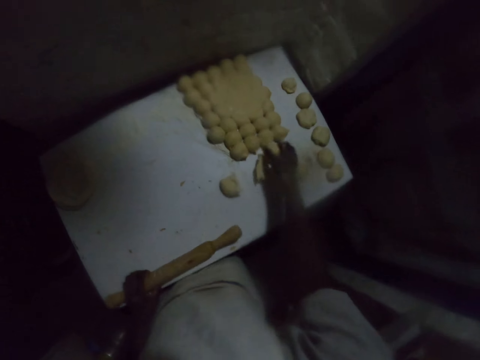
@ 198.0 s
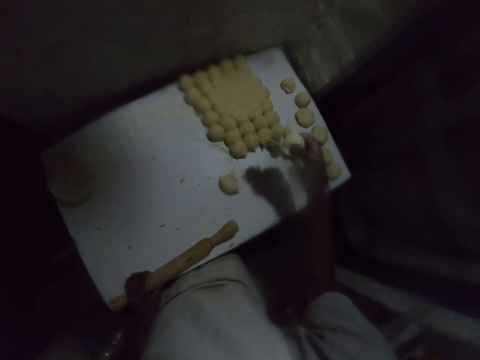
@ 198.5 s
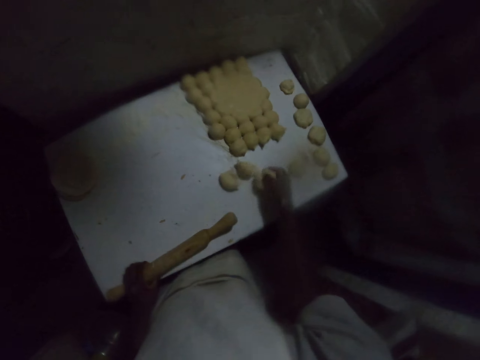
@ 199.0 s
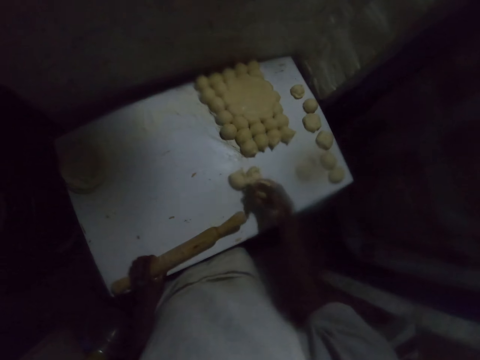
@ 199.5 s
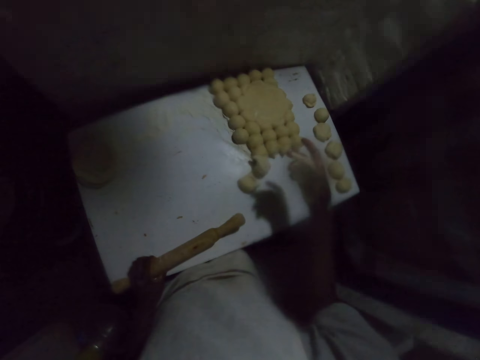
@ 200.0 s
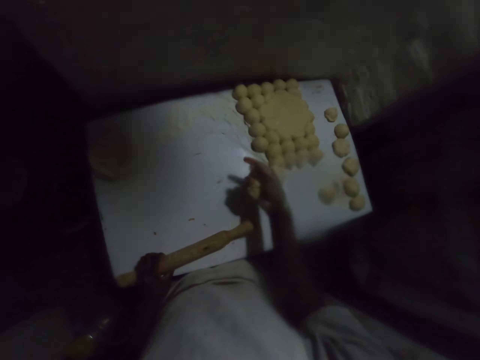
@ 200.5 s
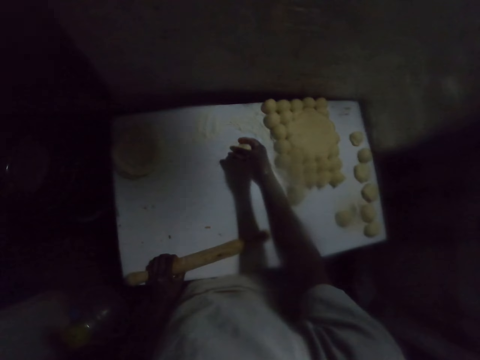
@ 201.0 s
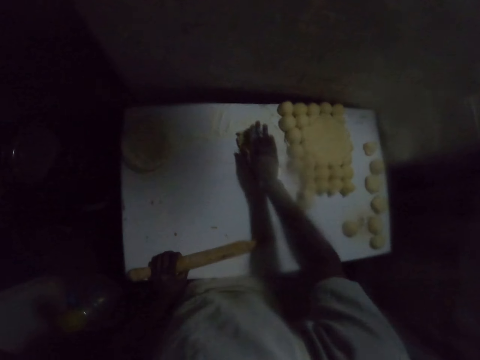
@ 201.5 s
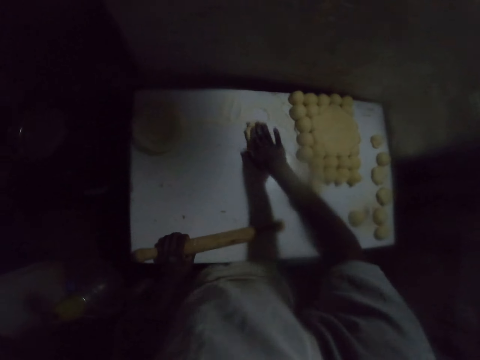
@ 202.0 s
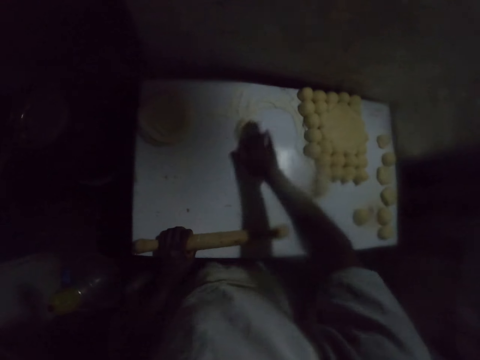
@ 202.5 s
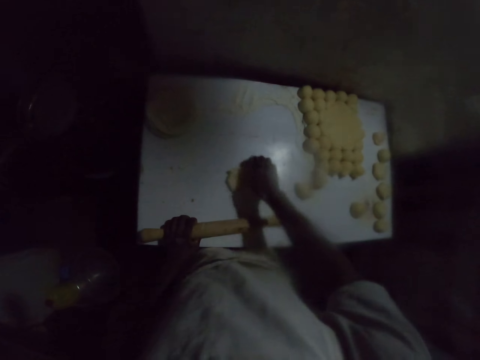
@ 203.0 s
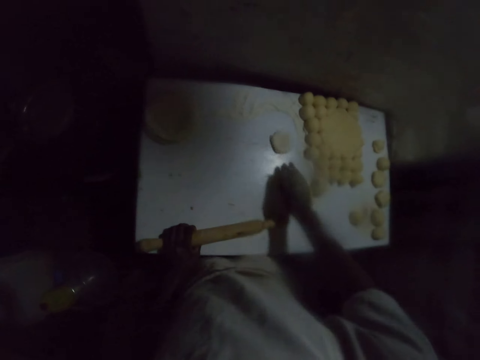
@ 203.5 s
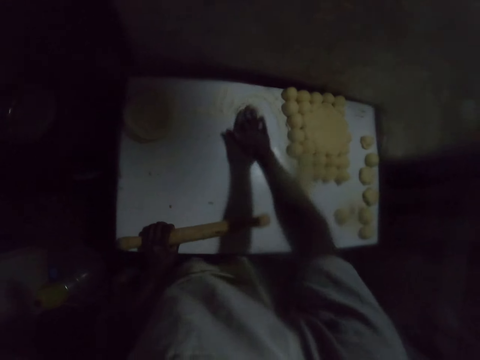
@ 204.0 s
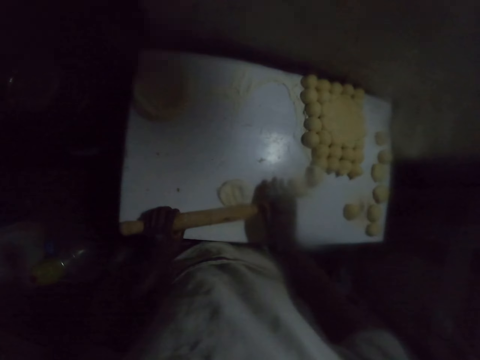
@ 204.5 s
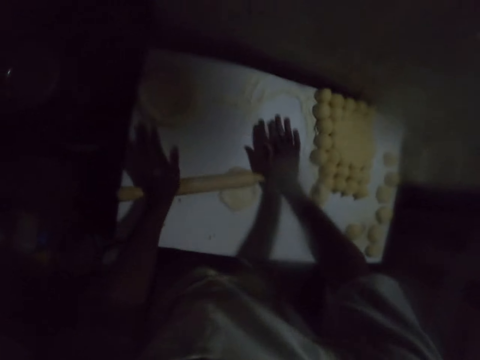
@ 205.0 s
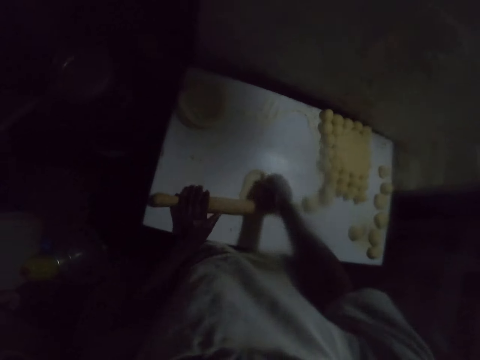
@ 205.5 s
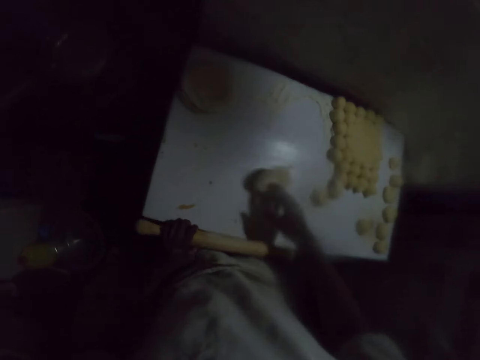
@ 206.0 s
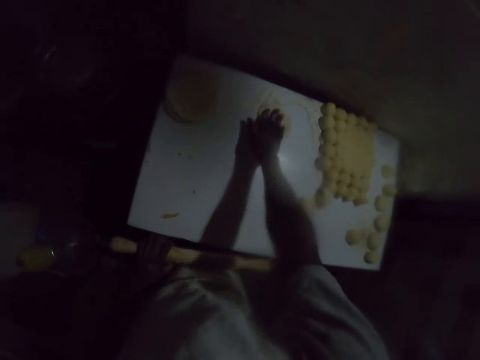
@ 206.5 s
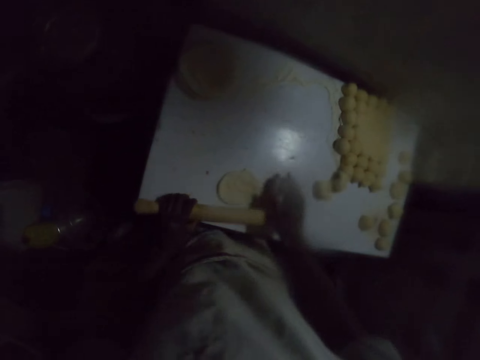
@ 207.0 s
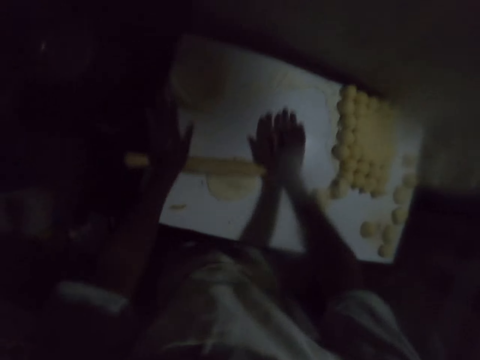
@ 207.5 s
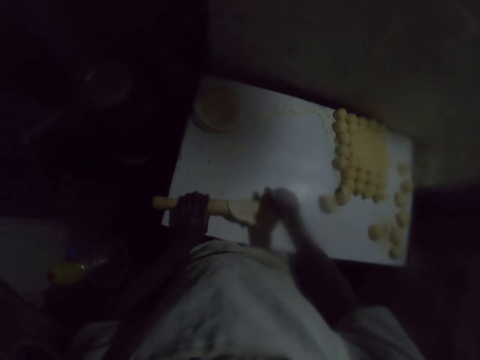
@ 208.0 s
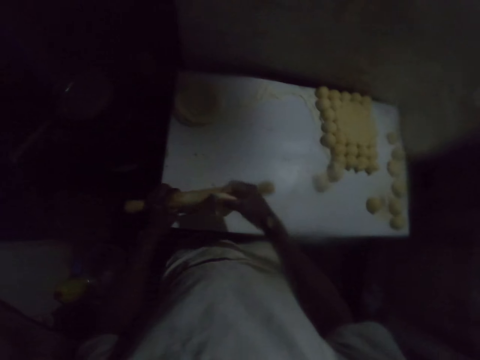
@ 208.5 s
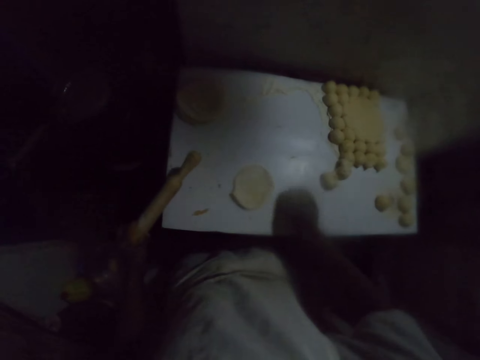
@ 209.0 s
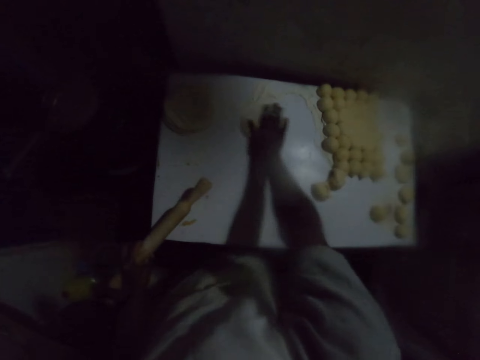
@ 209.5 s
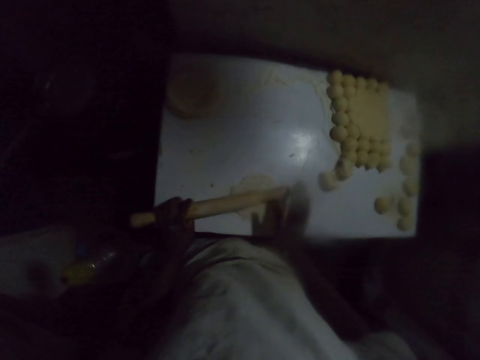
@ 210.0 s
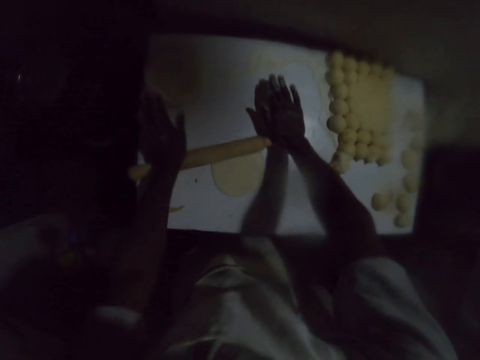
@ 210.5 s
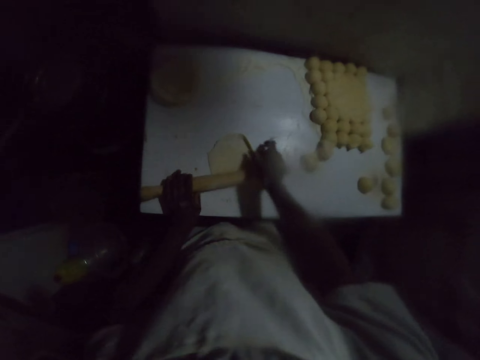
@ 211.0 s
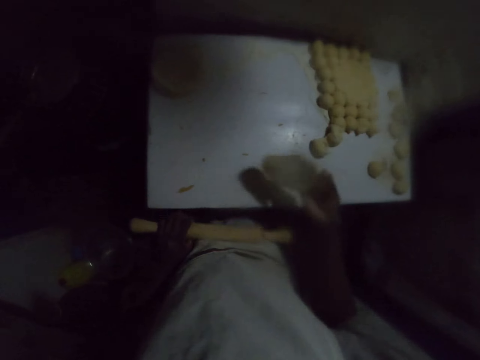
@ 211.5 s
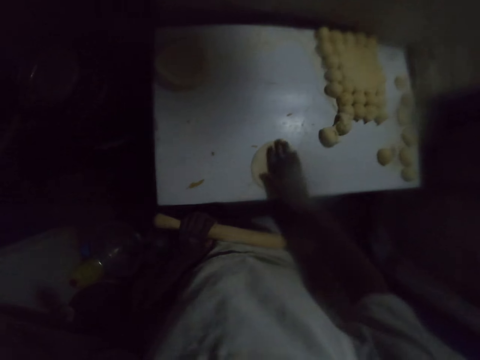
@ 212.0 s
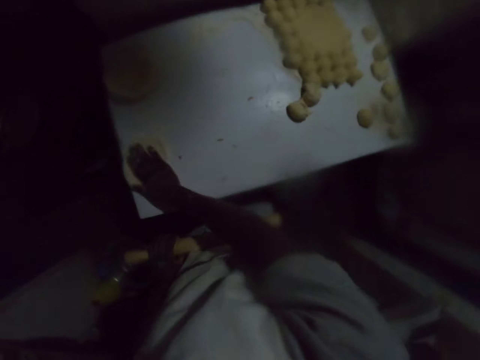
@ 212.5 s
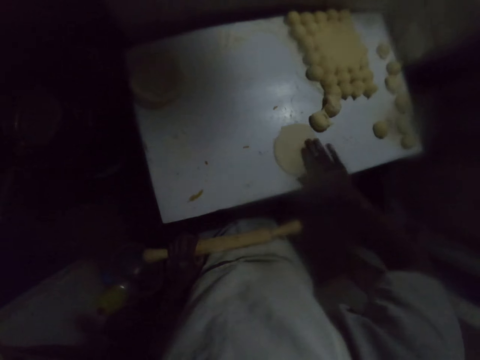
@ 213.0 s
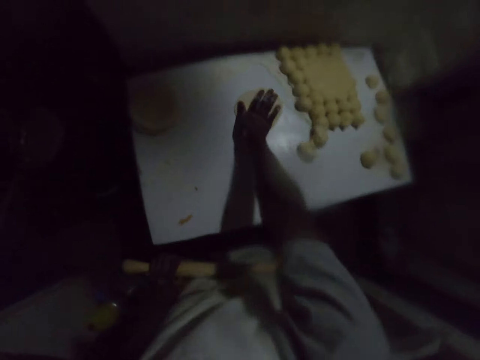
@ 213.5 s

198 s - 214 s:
The camera wearer rubs the dough on the table. They roll the dough, flip the dough, and rub the dough on the table. They roll the dough, flip the dough, and rub the dough on the table. They roll the dough and rub the dough on the table.

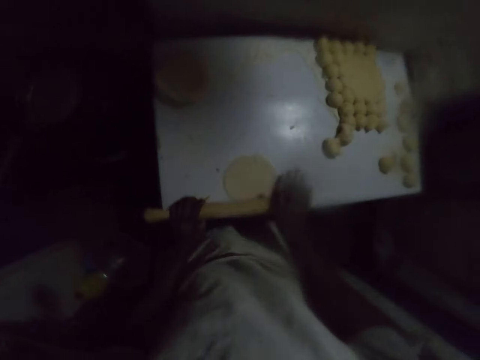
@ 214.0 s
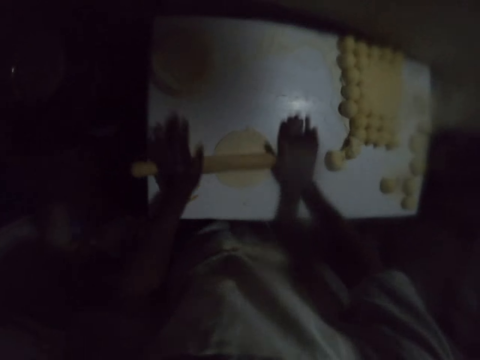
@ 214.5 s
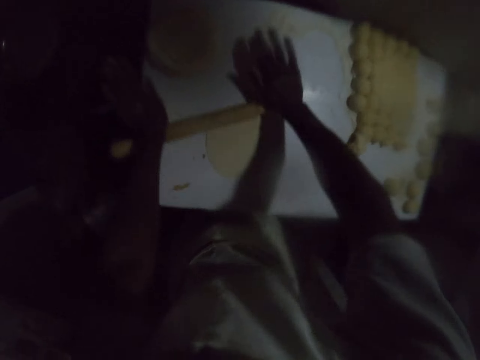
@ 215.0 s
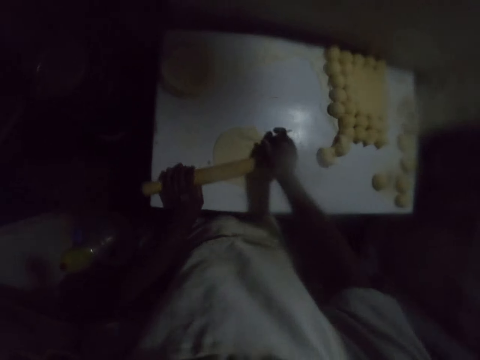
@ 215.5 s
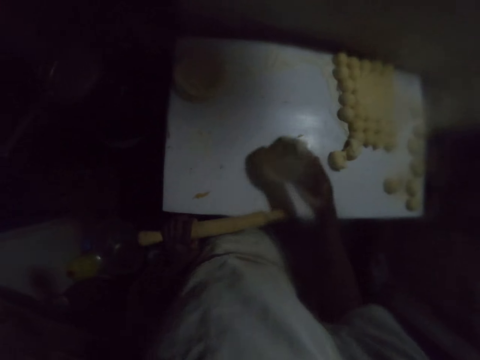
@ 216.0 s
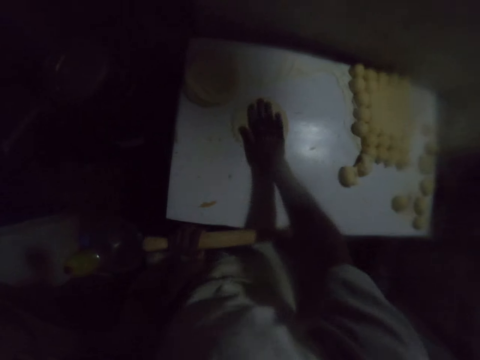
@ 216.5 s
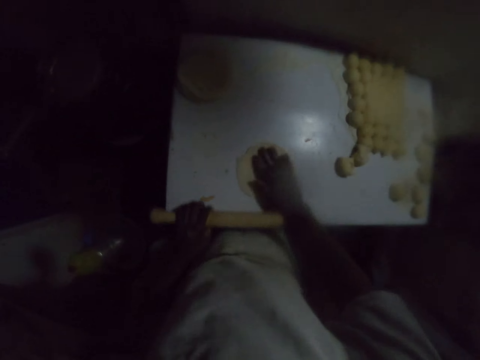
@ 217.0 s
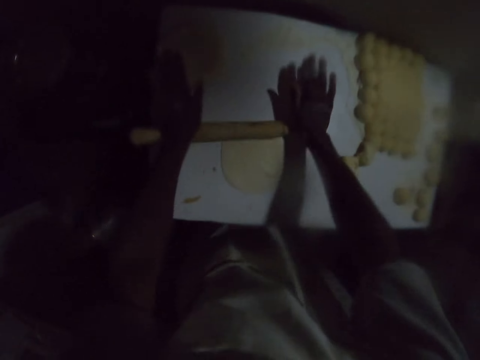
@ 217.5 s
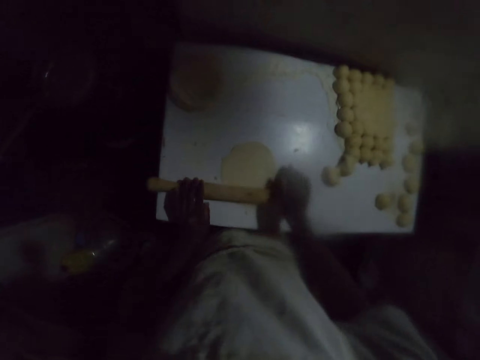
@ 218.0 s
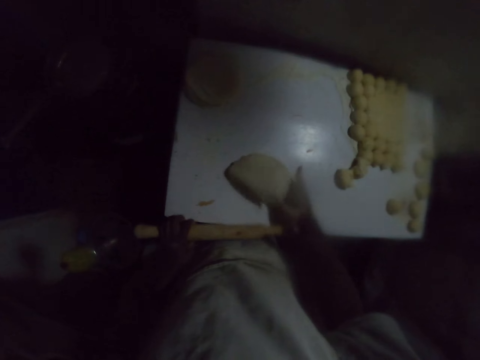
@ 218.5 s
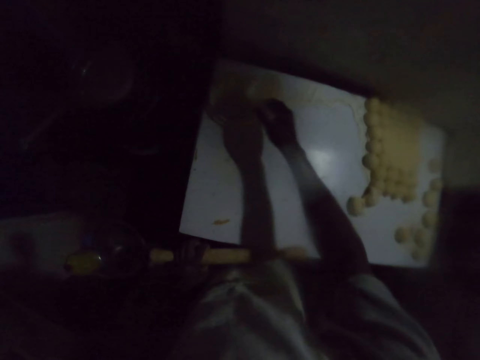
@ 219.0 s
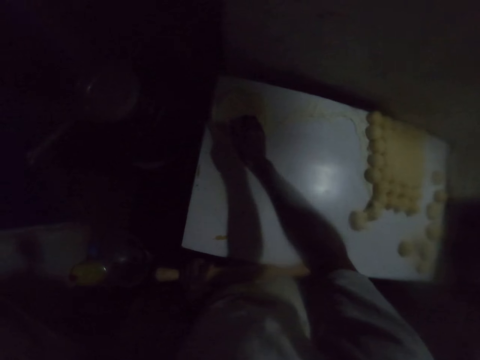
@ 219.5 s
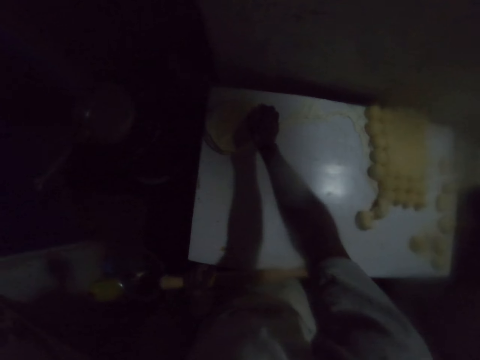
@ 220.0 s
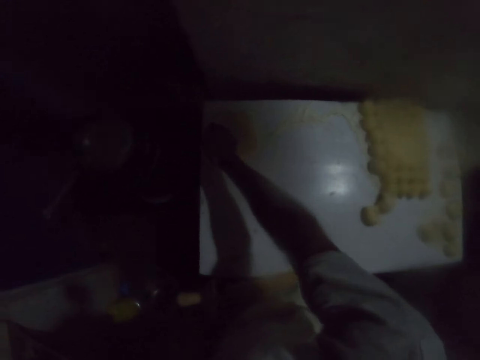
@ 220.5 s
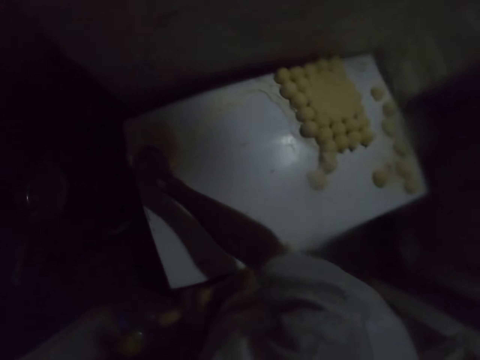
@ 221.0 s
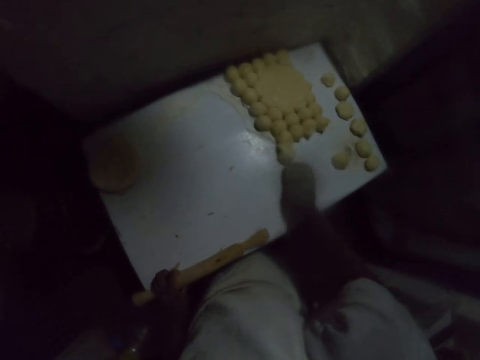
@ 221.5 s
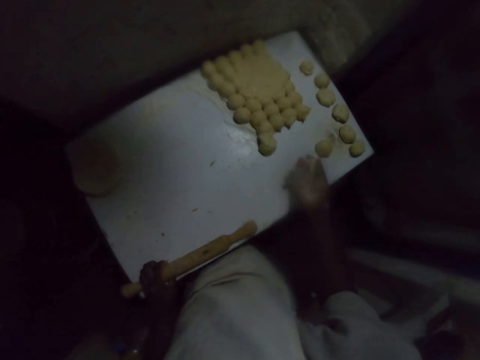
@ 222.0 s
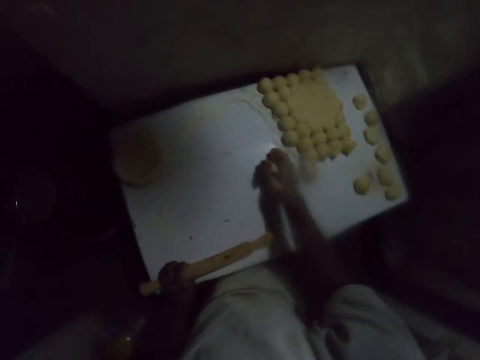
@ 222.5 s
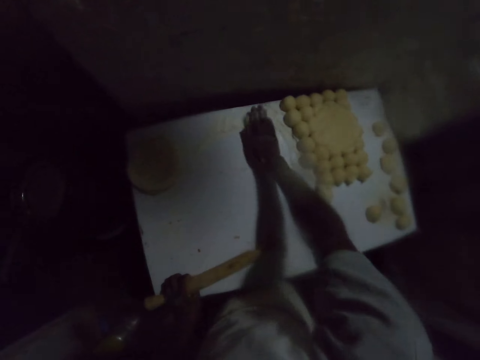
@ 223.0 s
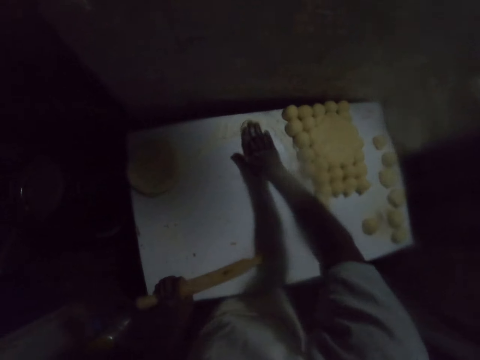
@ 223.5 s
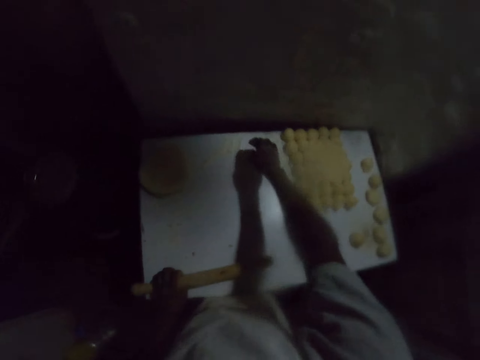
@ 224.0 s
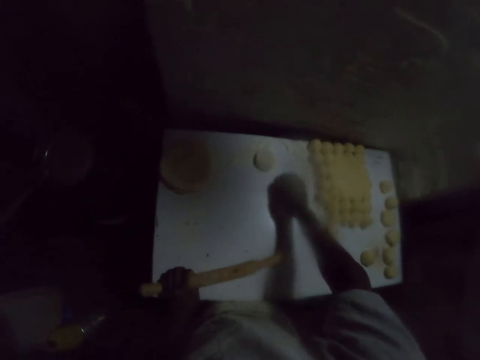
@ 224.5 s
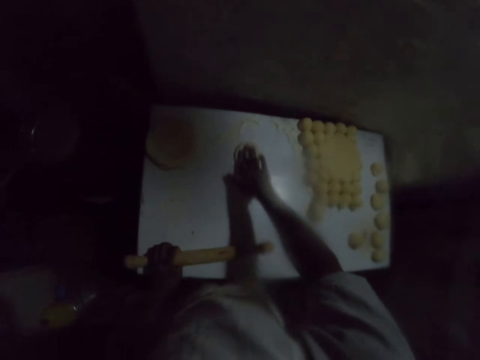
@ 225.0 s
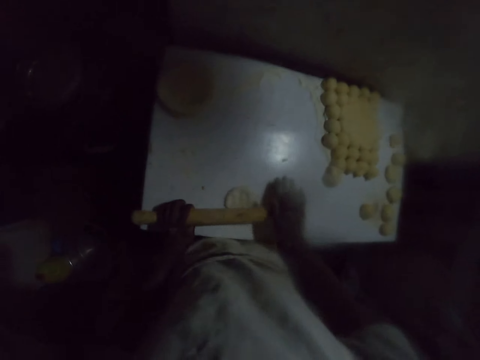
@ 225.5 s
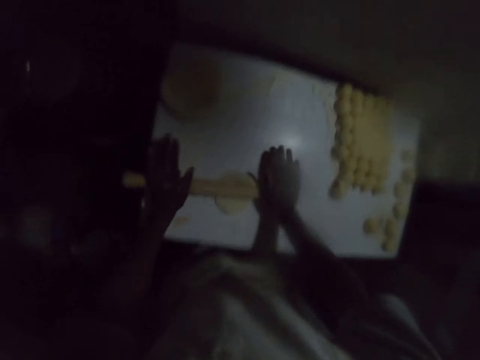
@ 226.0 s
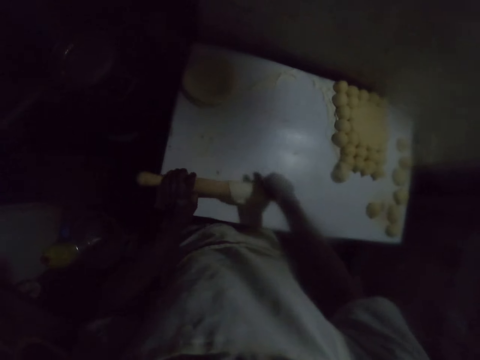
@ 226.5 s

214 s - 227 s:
The camera wearer rolls the dough. They flip the dough, rub the dough on the table, and roll the dough. They put the dough aside. They pick up the dough. They rub the dough on the table. They roll the dough.
